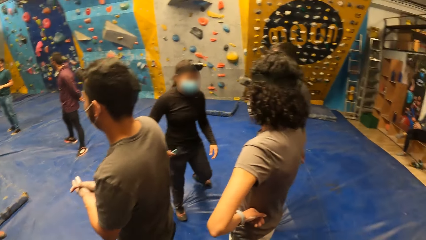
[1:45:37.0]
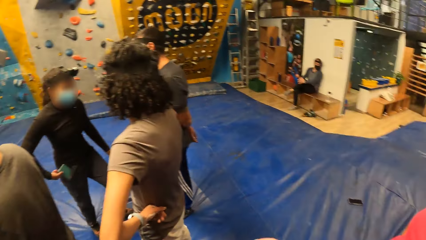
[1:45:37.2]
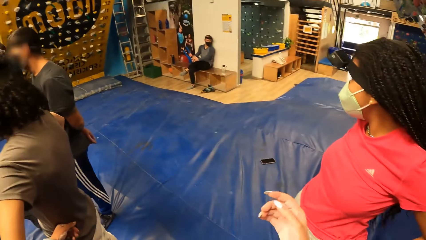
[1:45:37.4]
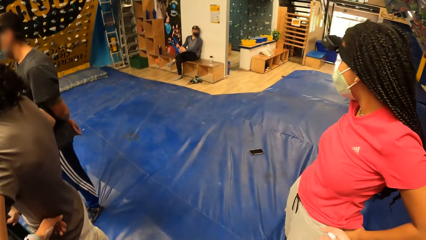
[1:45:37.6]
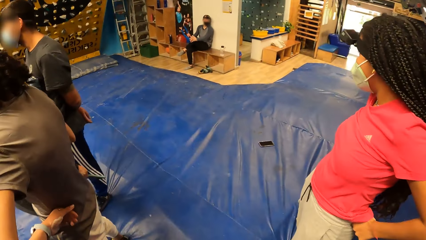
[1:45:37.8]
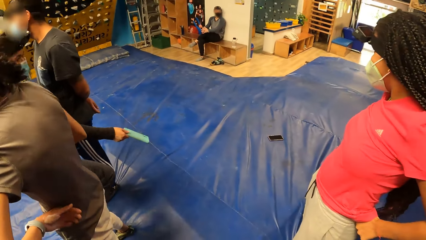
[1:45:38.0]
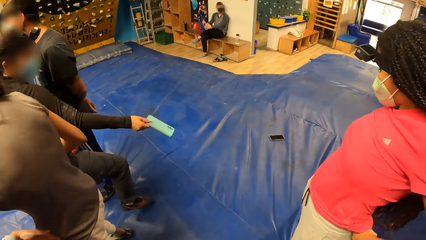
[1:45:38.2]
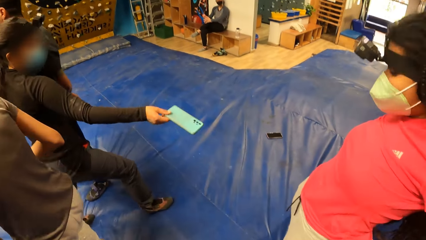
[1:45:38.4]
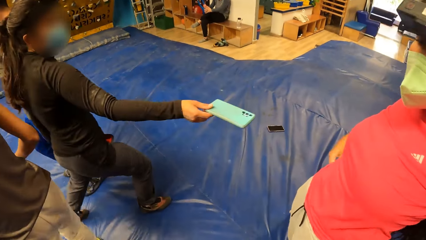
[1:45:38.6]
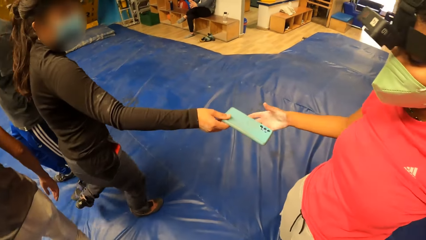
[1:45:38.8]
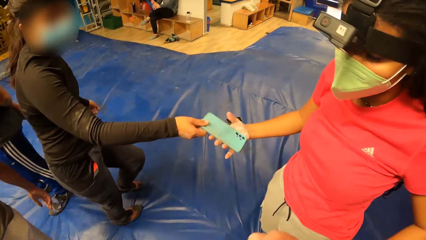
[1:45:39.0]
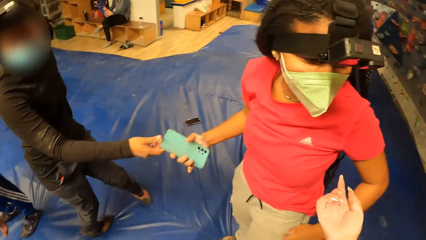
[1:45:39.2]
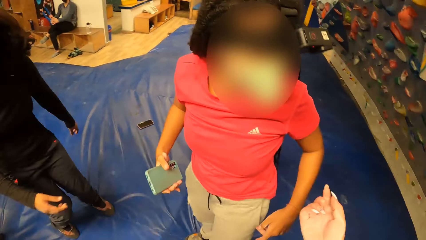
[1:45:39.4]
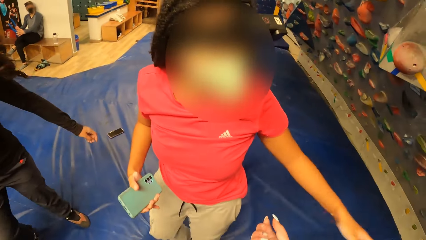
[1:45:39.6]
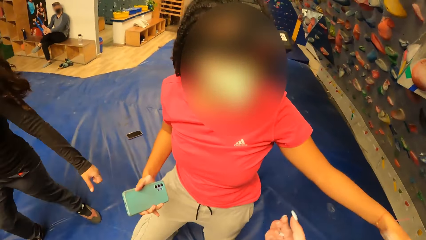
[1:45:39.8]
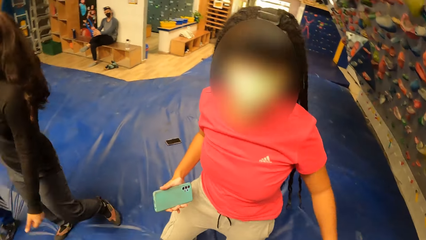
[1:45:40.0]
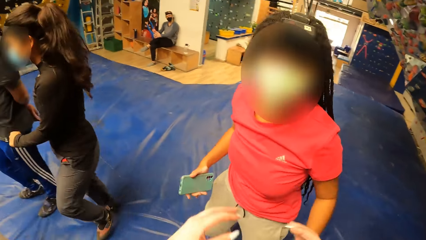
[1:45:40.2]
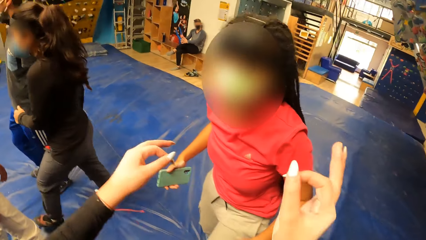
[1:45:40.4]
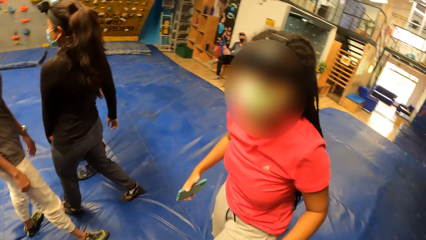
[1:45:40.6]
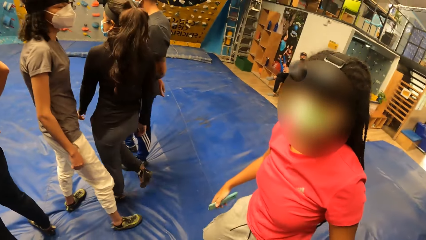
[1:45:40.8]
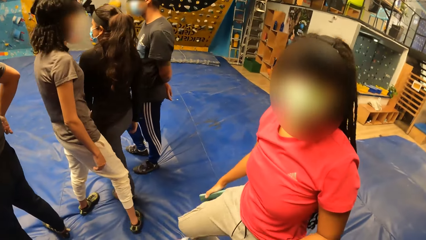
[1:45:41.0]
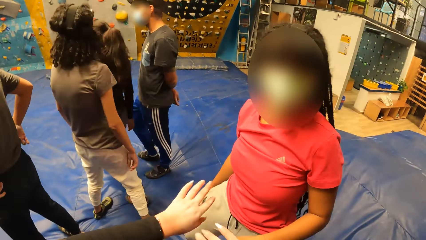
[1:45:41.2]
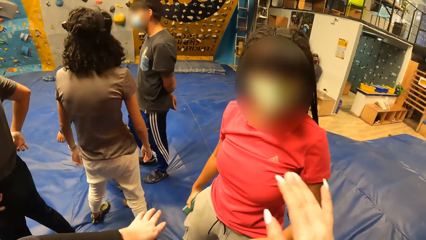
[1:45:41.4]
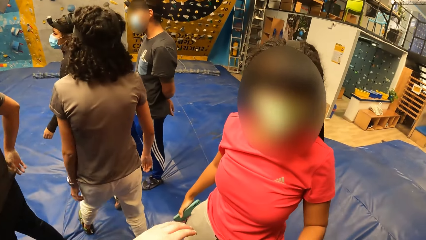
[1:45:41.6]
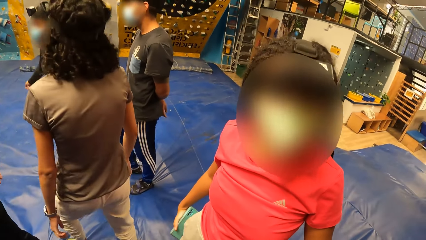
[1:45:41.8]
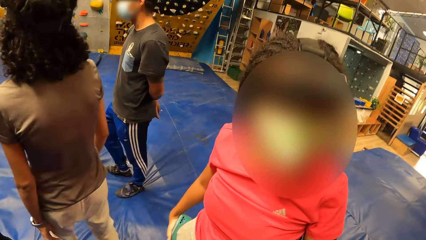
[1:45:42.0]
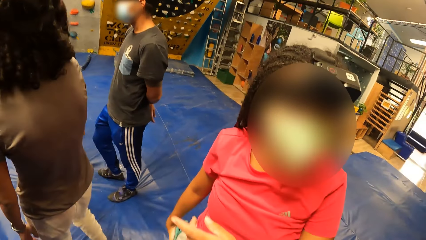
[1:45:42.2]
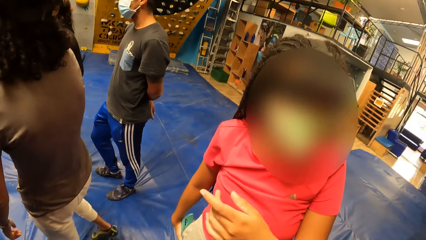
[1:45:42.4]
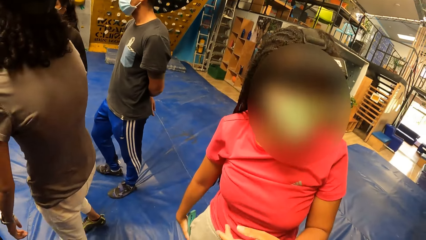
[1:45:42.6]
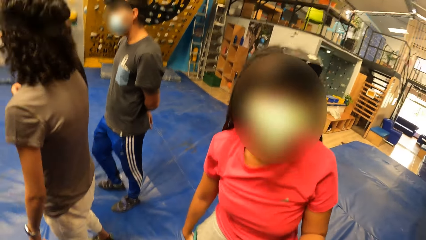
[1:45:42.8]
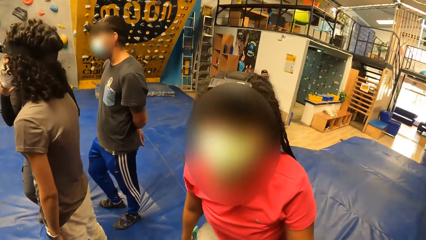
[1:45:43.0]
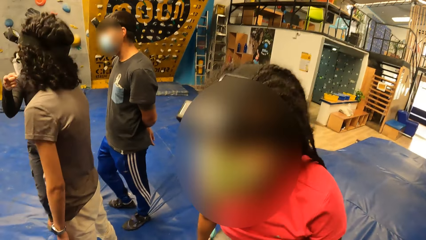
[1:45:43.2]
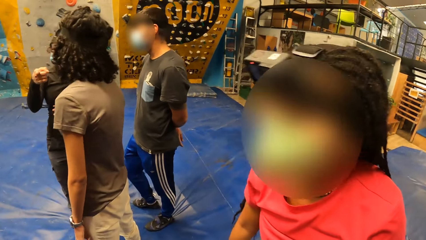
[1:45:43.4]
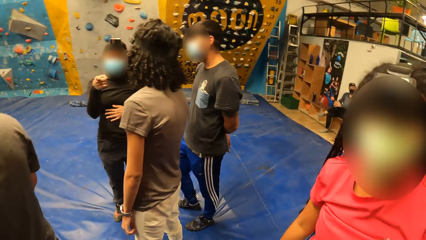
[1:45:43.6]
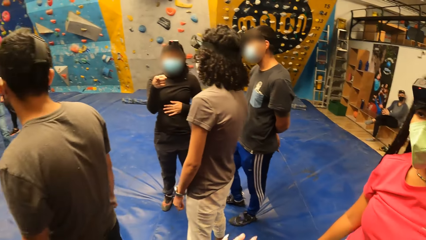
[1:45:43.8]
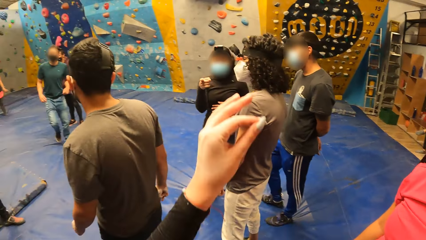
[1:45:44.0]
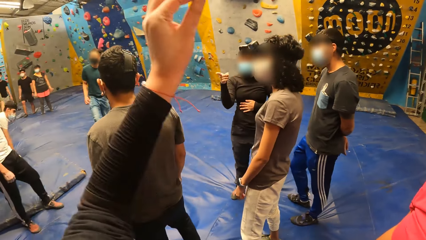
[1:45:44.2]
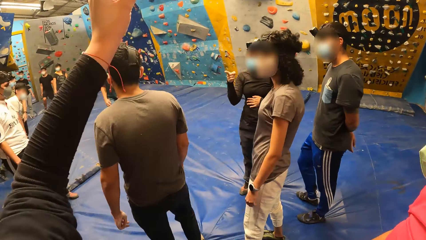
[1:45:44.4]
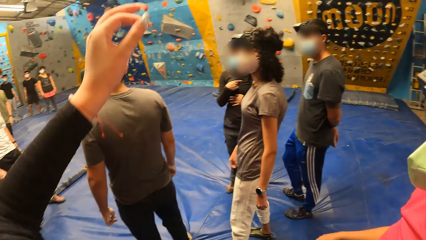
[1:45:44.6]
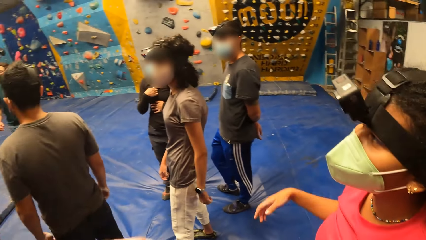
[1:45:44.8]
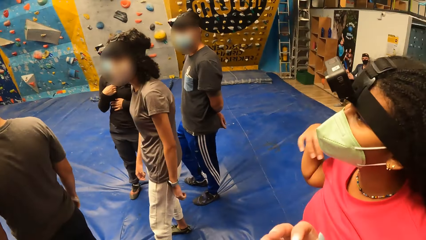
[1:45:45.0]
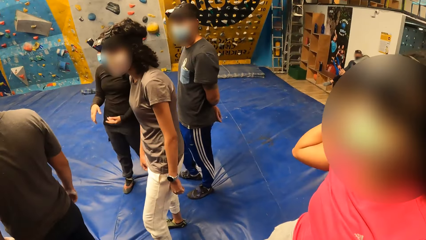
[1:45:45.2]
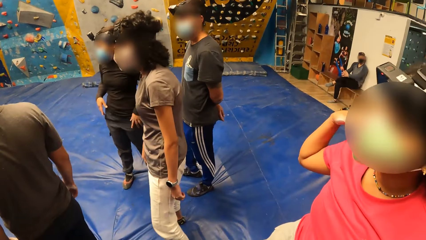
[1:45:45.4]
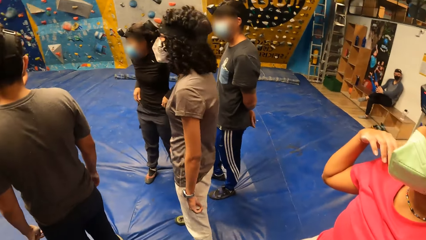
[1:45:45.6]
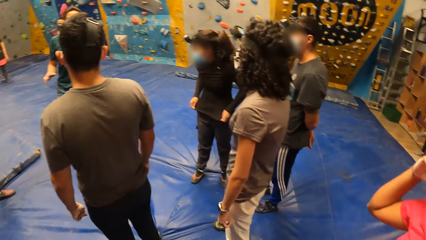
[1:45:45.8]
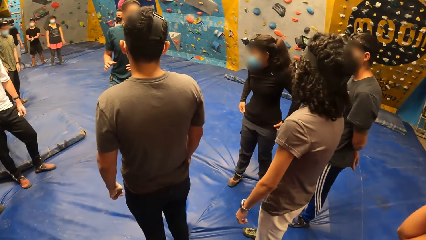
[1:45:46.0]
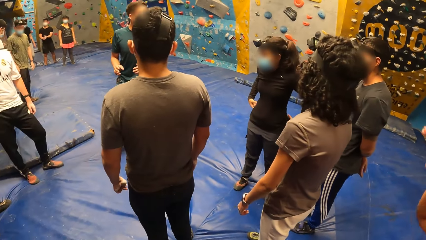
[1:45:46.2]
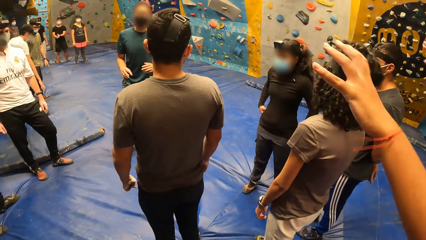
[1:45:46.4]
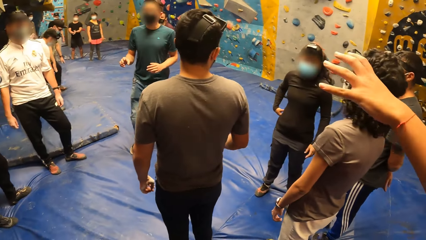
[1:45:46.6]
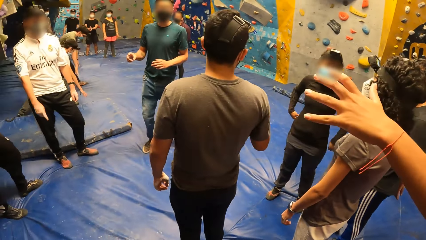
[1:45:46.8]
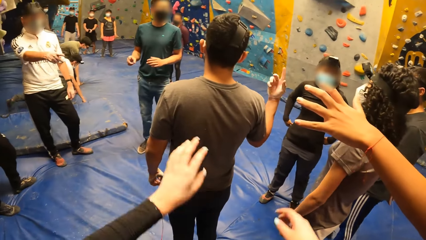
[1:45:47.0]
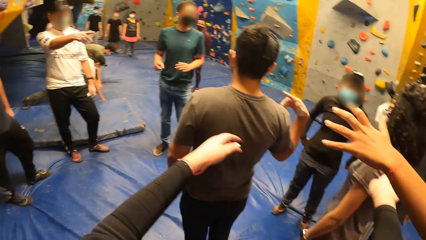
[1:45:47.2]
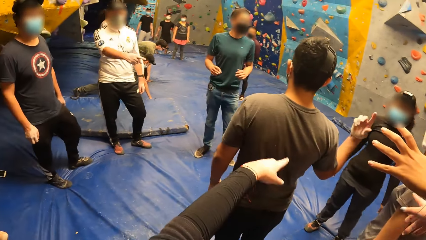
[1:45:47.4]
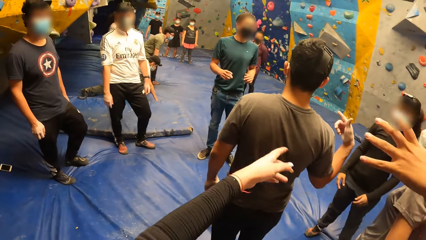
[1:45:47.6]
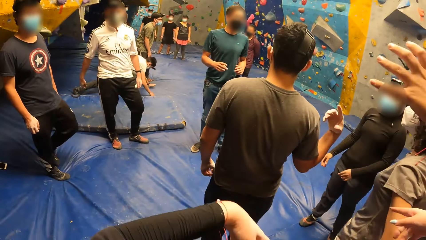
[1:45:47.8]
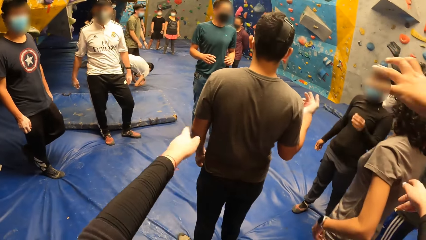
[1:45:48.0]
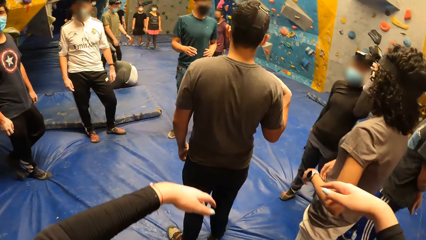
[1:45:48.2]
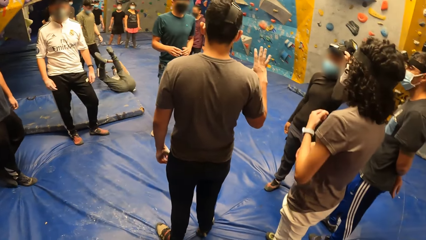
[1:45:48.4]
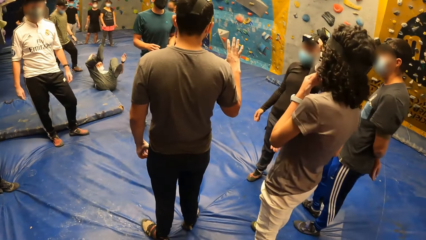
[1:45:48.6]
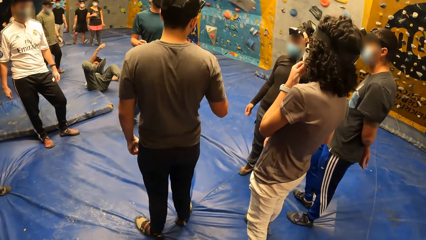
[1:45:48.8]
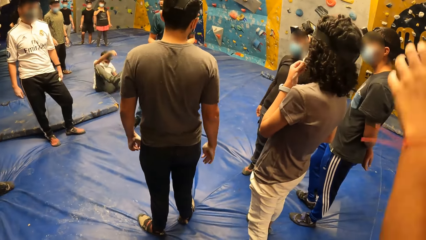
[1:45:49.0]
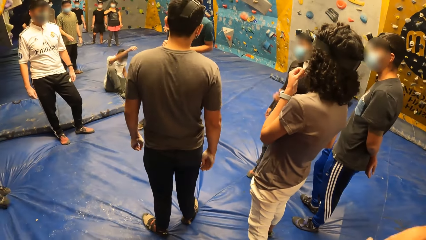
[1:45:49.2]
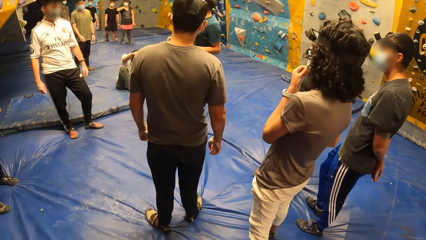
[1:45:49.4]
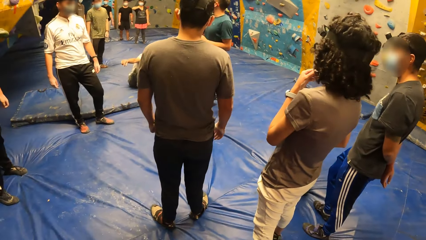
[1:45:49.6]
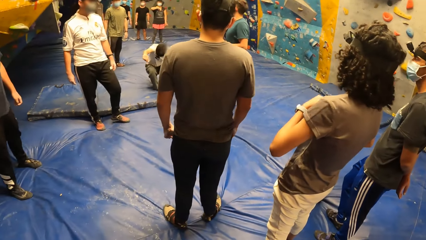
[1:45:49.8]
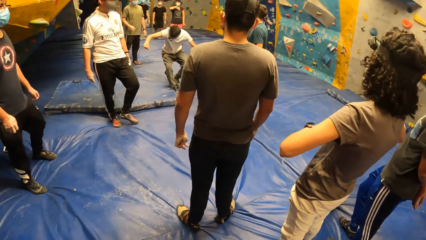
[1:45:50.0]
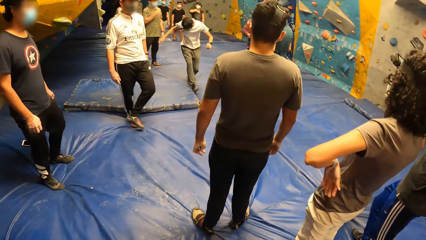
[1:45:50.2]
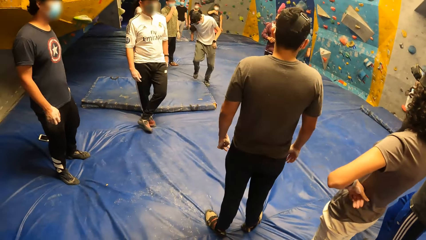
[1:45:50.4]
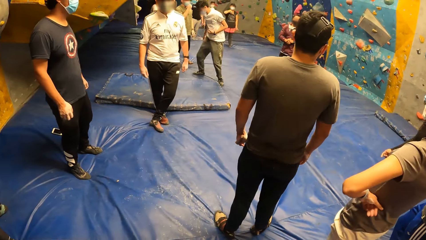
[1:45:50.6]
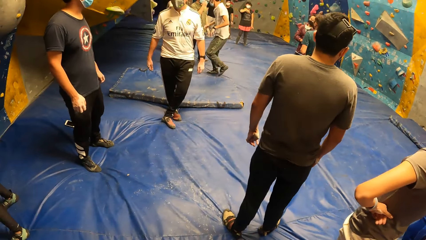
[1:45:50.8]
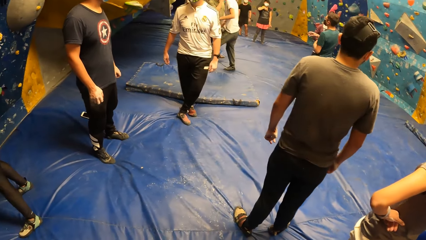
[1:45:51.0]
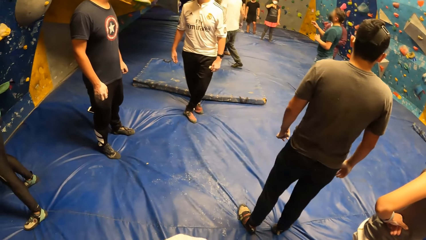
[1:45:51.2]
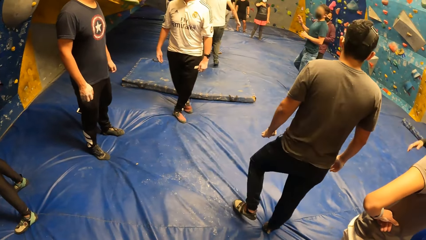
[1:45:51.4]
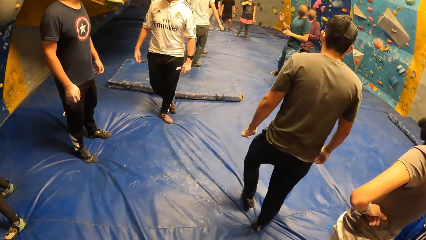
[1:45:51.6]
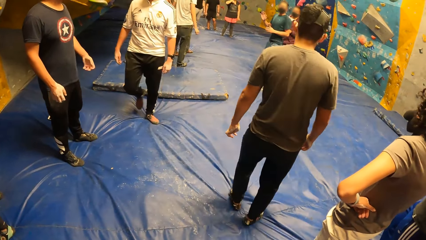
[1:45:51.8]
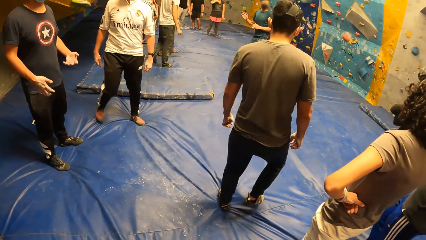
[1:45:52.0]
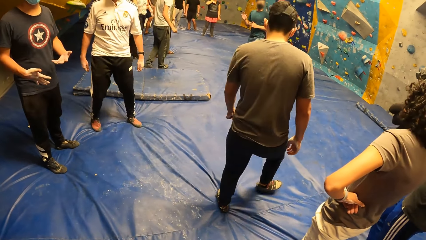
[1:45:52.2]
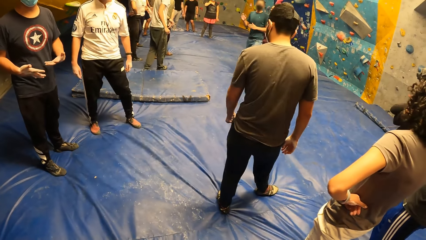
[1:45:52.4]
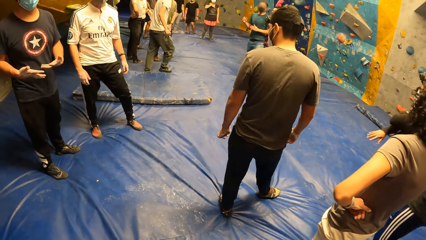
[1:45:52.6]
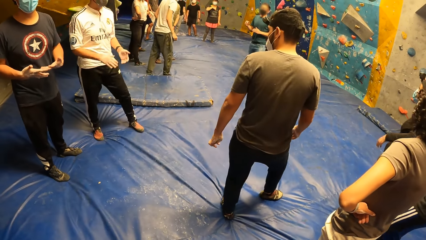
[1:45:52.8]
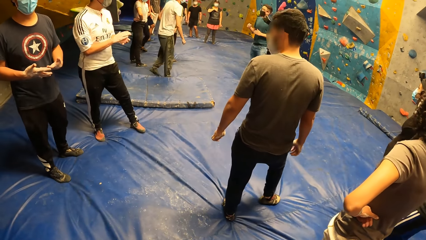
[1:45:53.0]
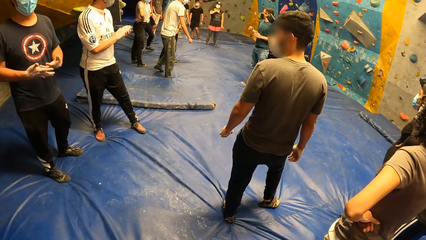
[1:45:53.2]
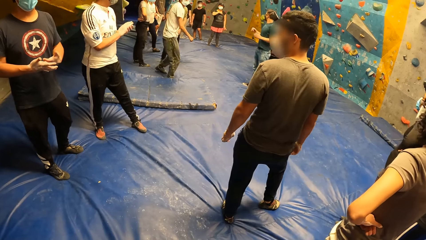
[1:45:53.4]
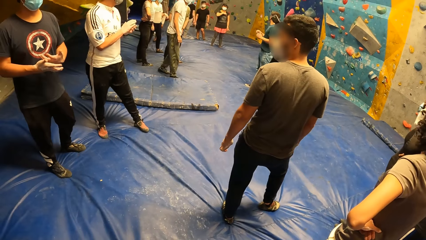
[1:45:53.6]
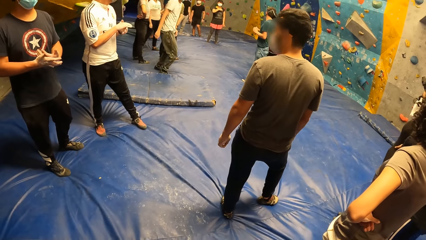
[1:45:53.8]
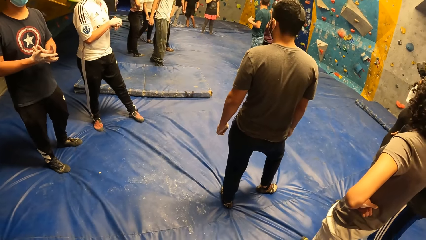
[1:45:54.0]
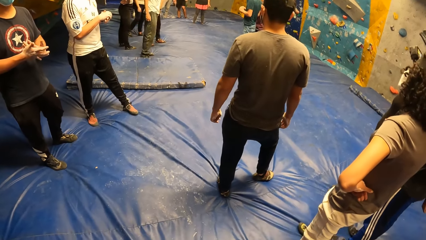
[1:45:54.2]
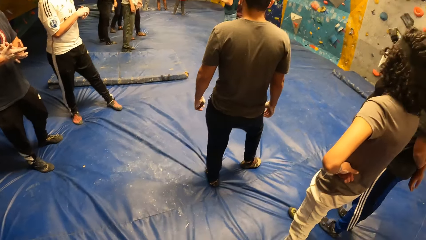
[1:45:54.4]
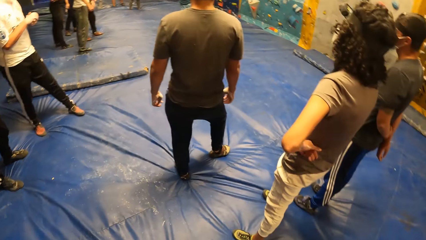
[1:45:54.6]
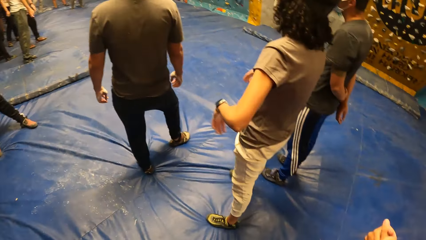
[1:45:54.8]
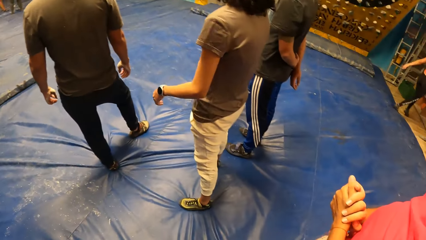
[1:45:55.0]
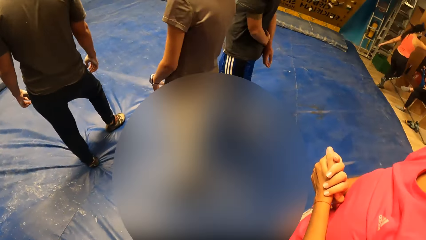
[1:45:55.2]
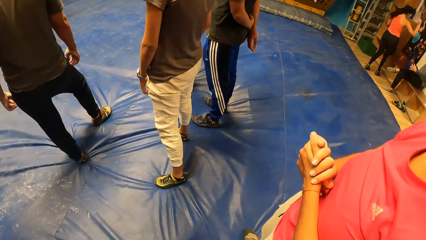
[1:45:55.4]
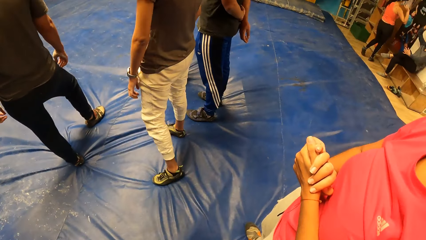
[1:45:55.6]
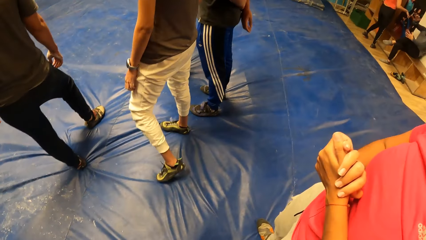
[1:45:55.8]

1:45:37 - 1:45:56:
The camera wearer looks around the room. A girl receives a phone from another girl with her right hand. The camera wearer talks with a person. They look around the room.
